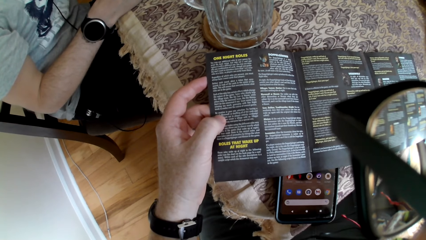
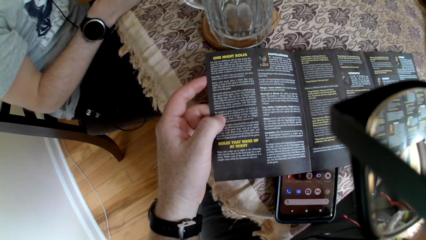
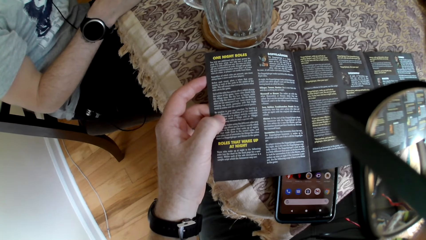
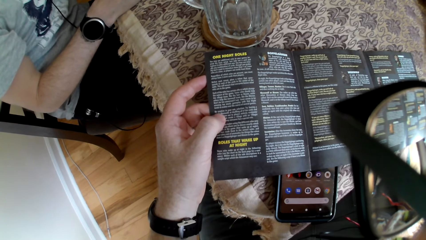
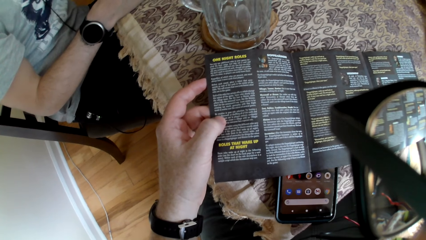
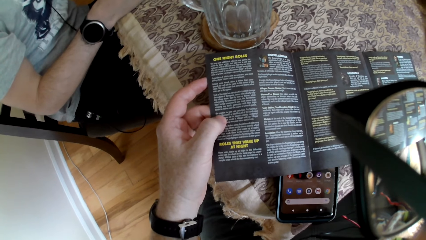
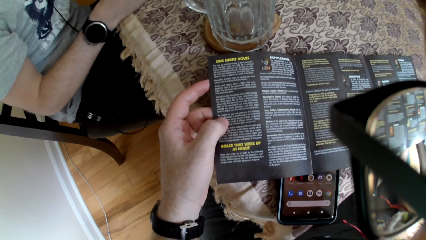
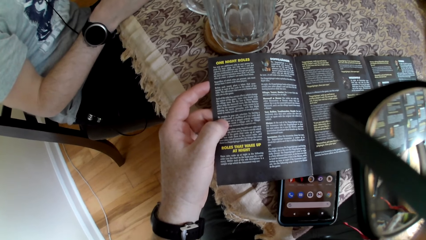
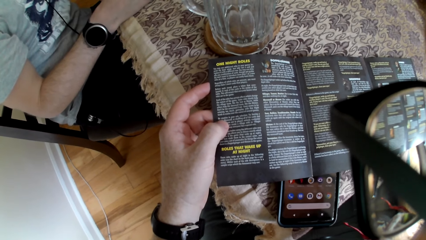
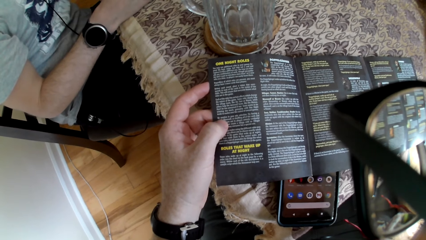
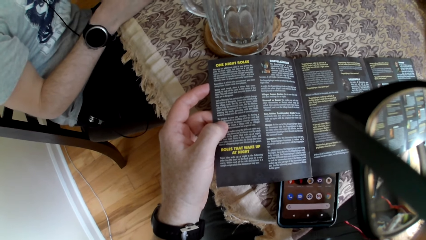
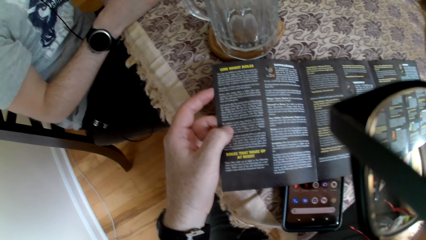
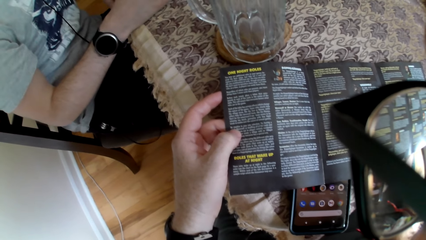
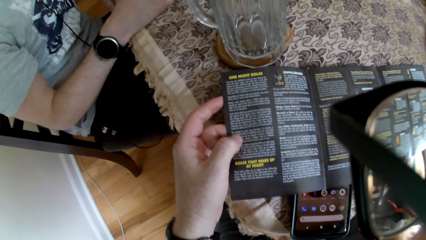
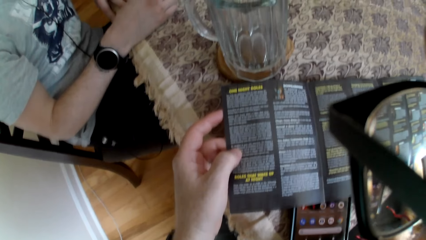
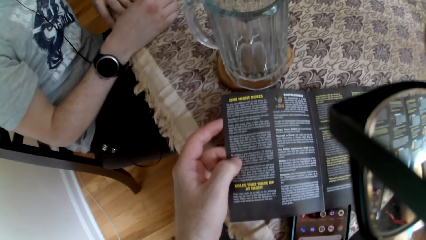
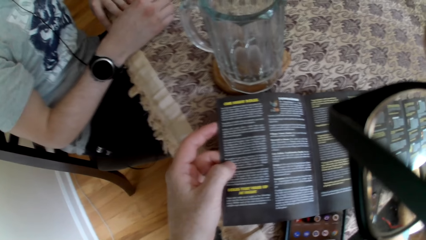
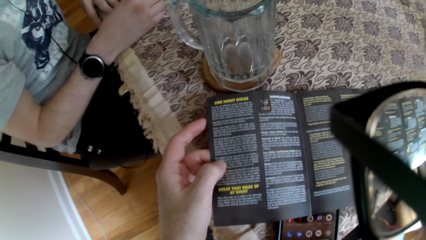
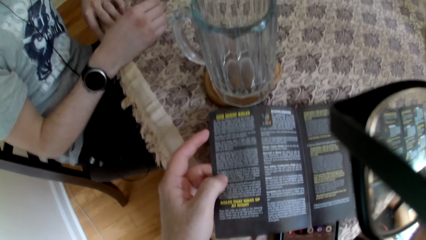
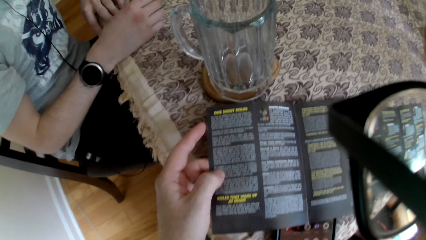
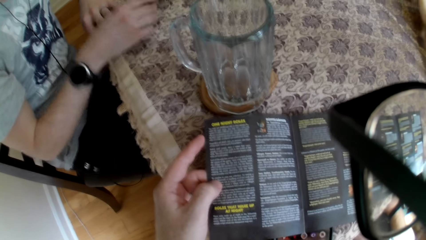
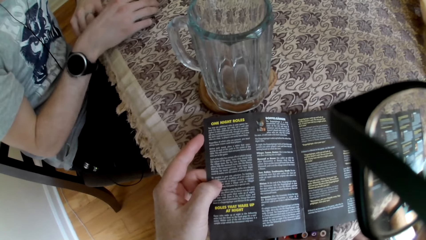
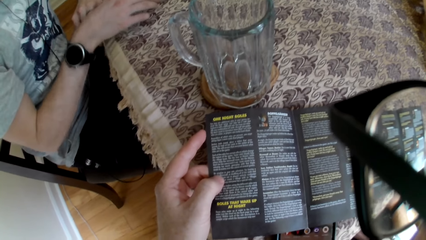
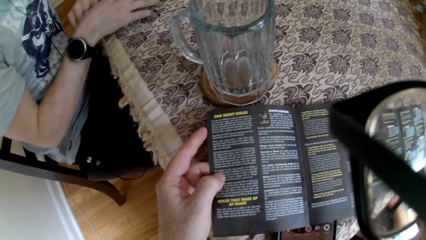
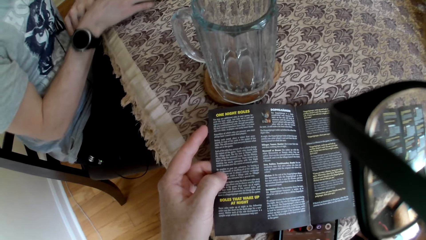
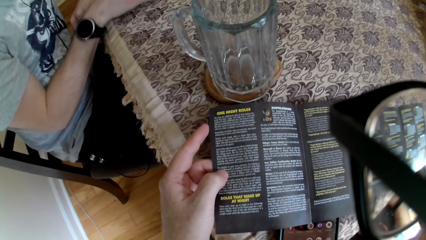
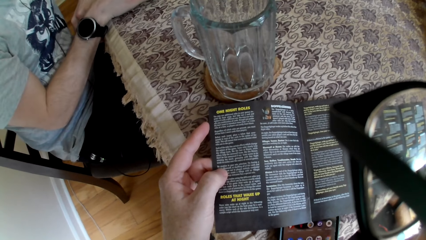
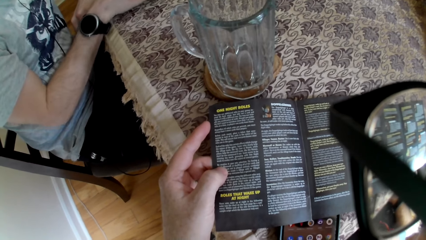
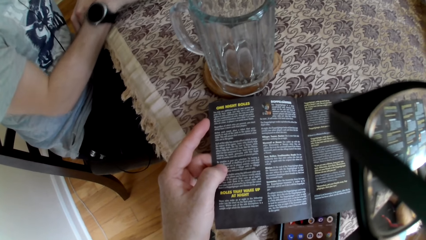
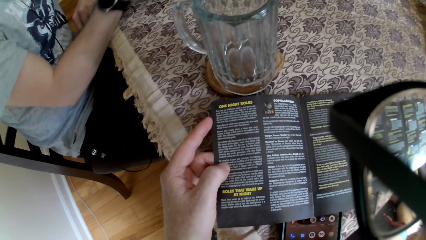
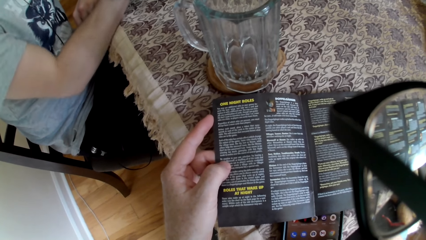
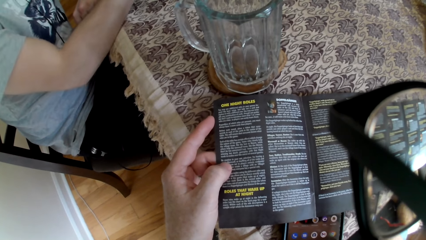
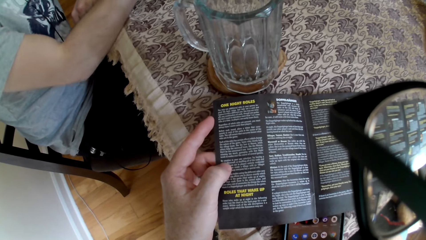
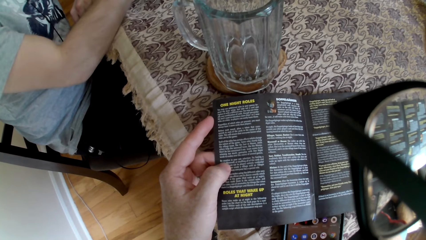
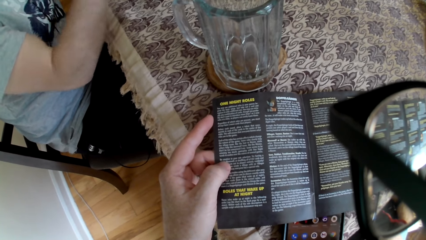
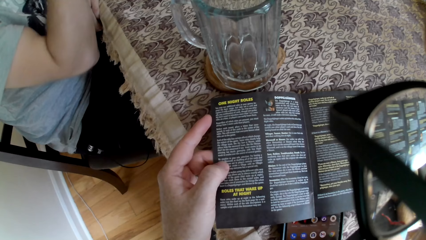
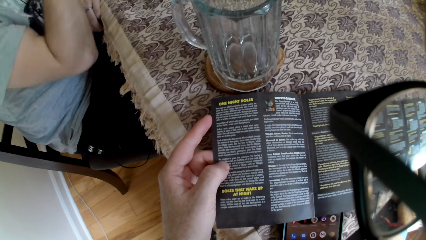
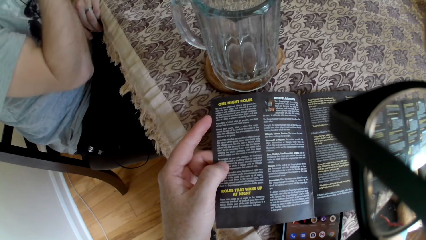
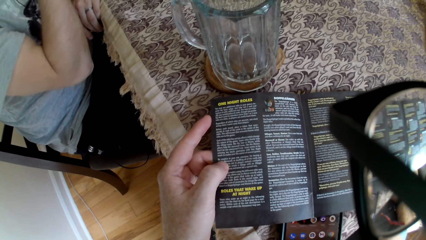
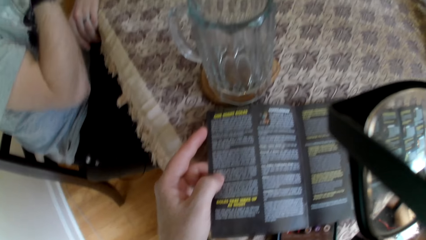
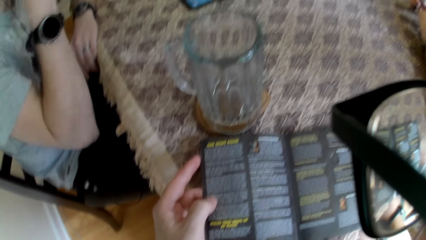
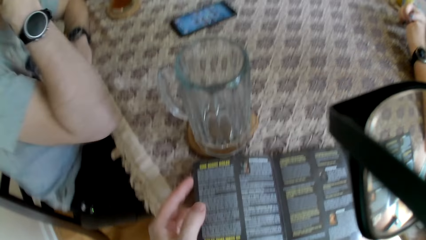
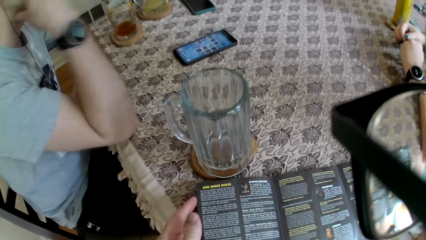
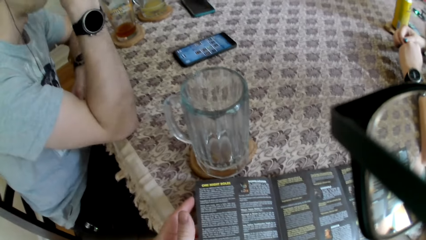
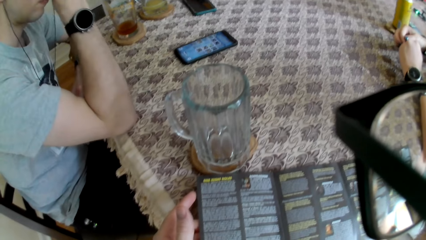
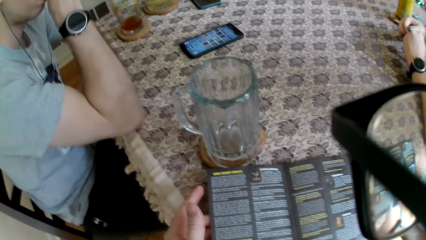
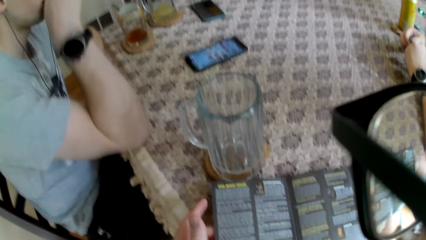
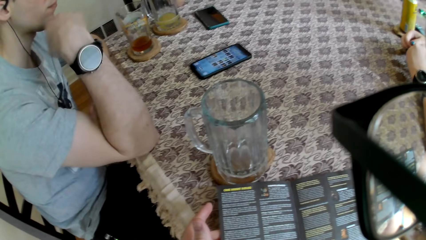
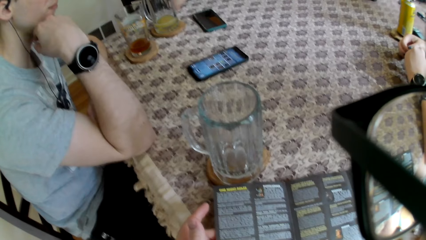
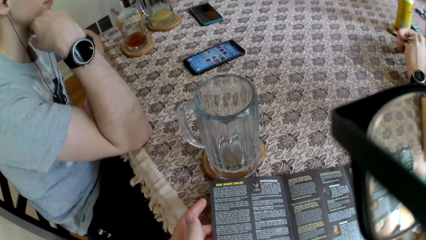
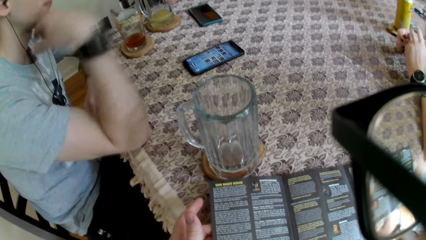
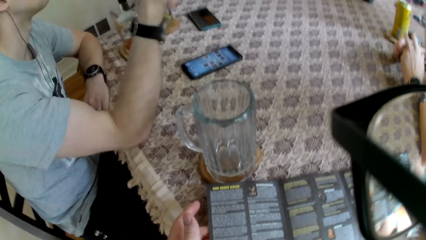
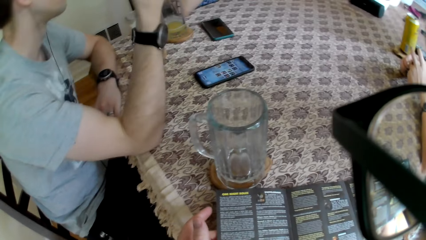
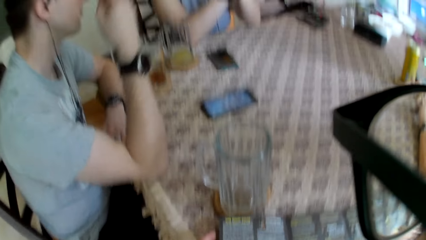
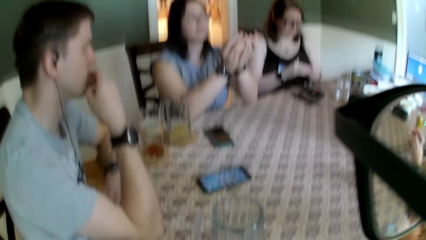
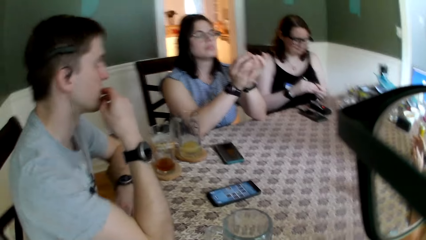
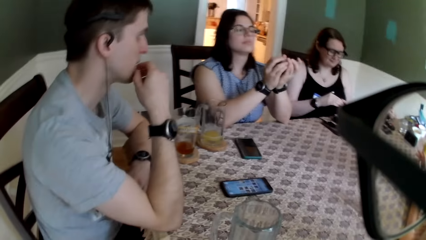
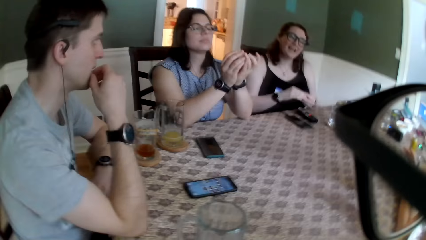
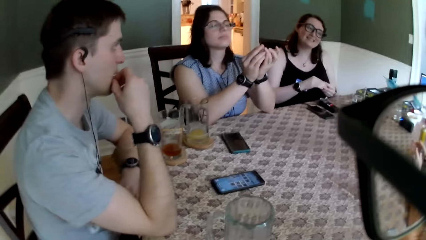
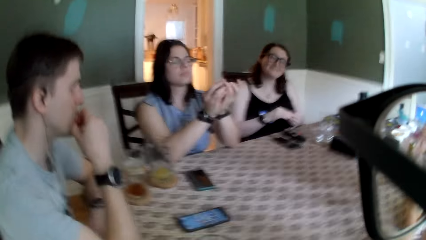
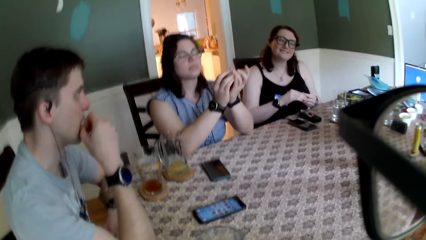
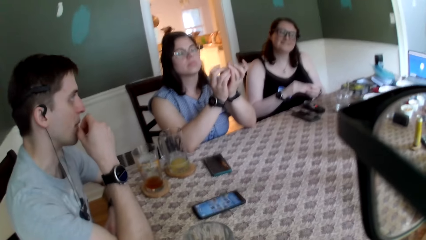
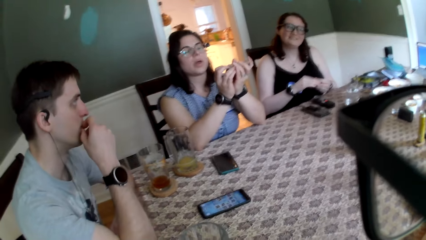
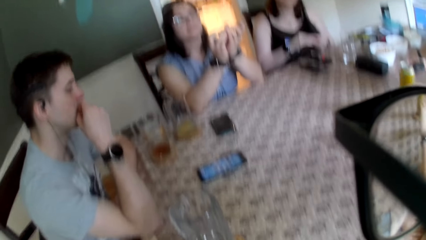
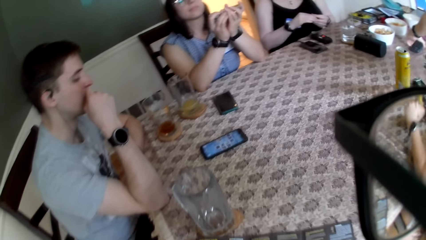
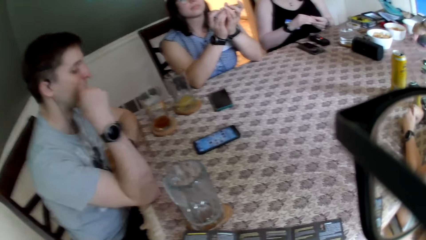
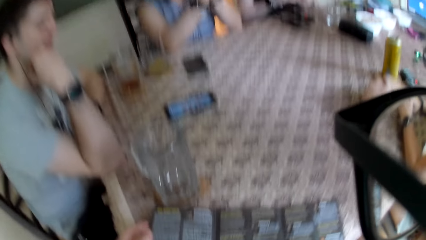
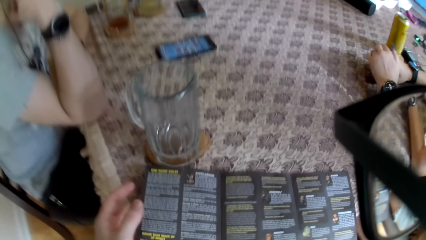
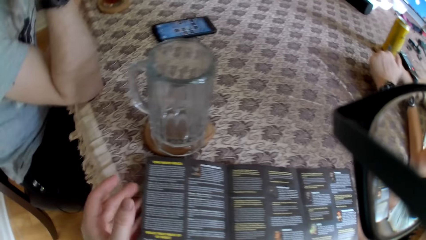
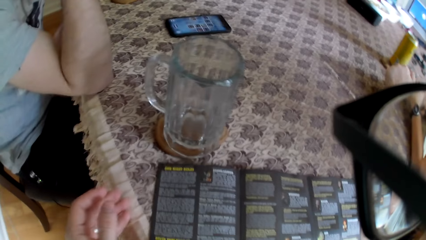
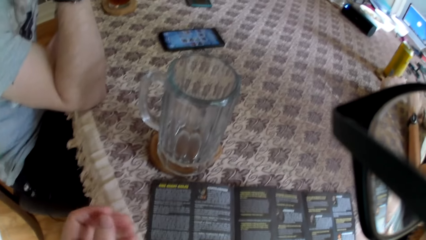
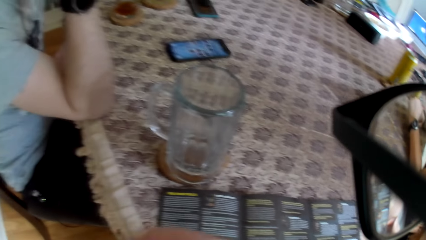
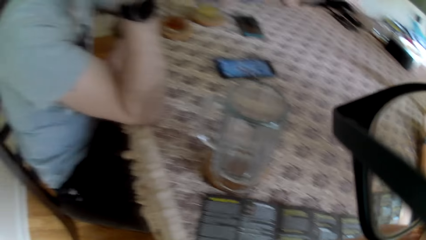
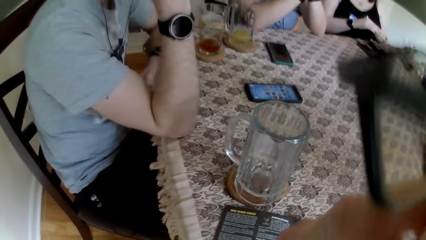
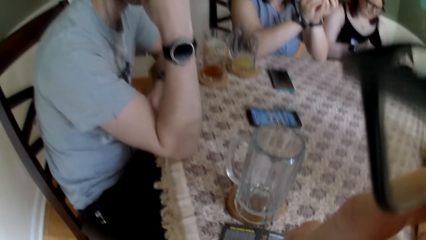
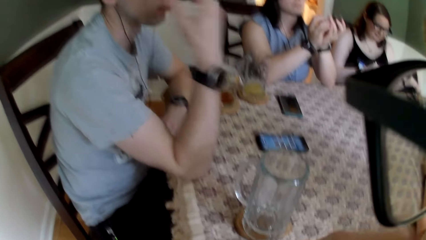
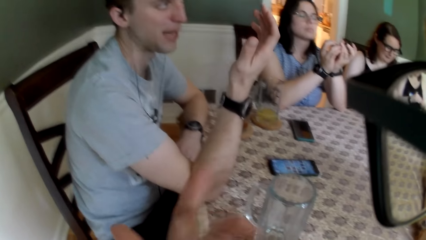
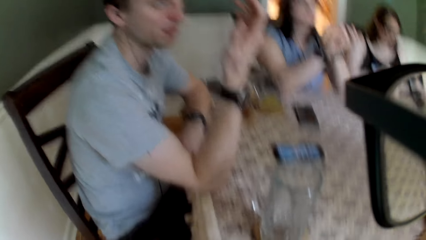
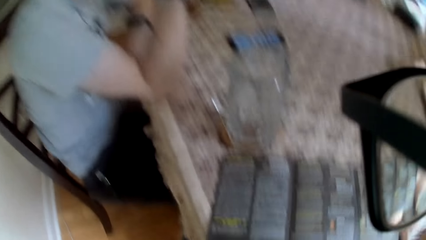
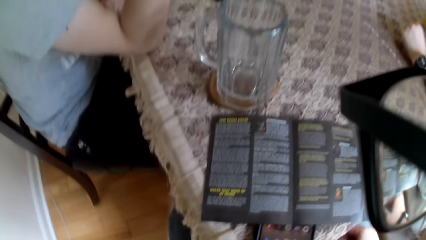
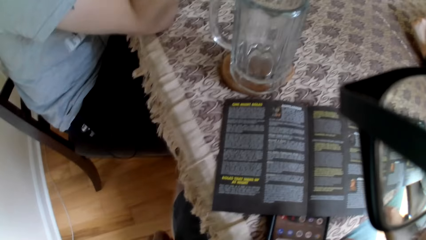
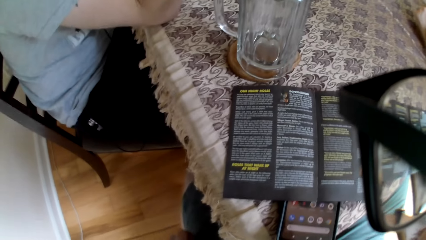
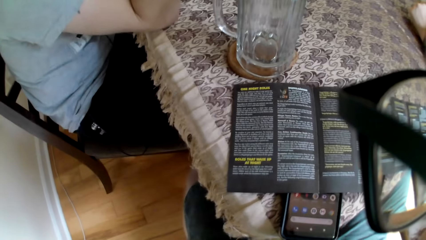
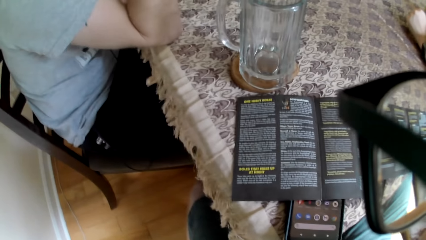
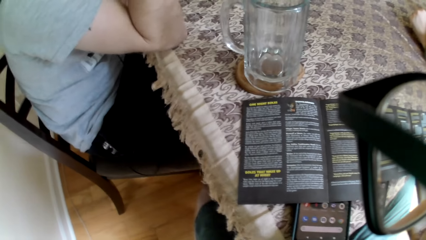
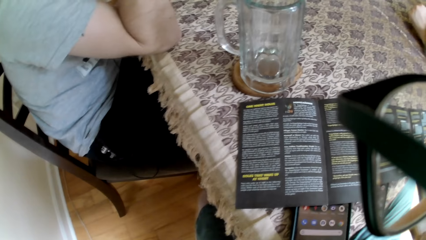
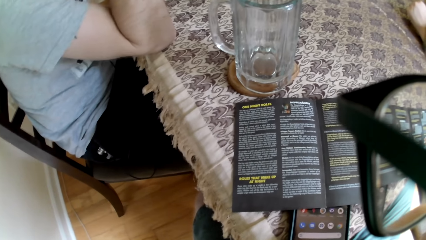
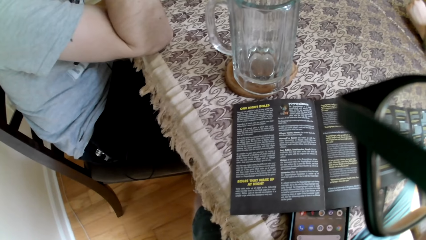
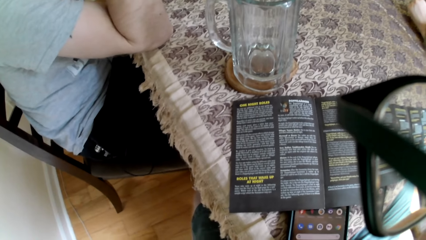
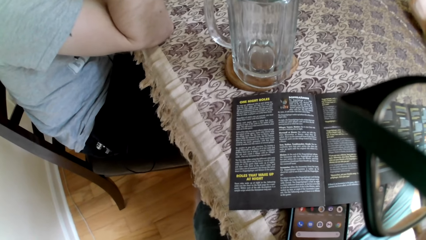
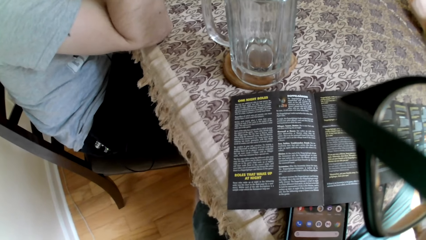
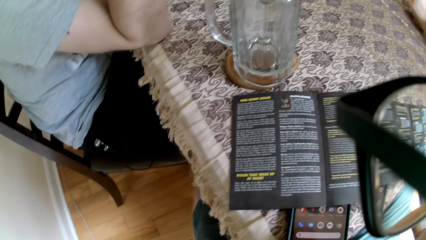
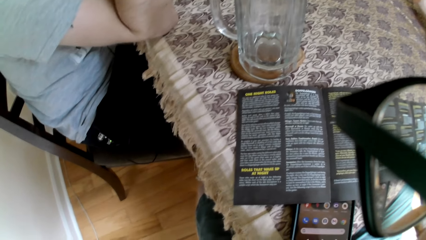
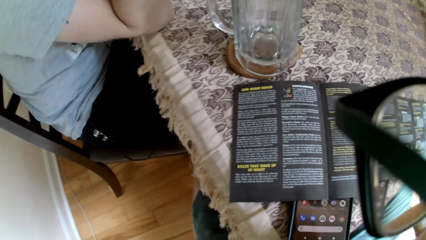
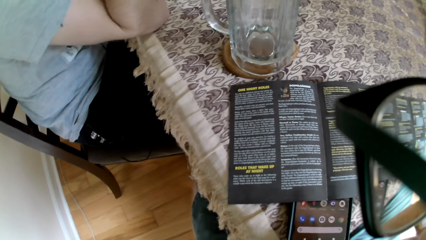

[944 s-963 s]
The camera wearer converses with the man. The man adjusts the phone on the table with his right hand. The man cleans his face with his right hand. The camera wearer converses with the woman and other people. The man gesticulates with his right hand. Another man walks away from the dining room. The first man converses with the camera wearer and the other people. The camera wearer adjusts his glasses with his left hand. He puts the manual on the table. He converses with the first man.
